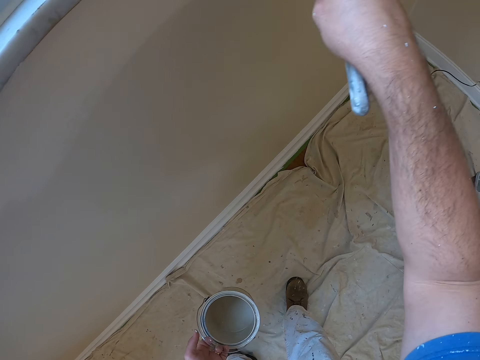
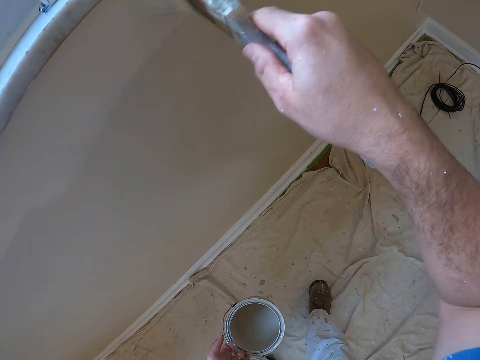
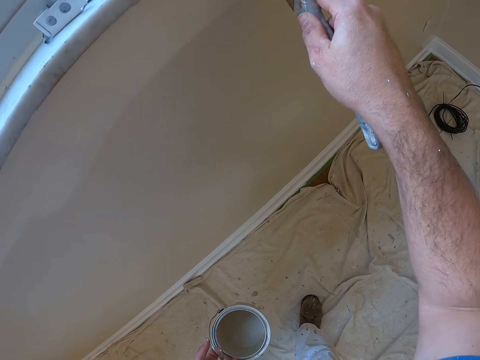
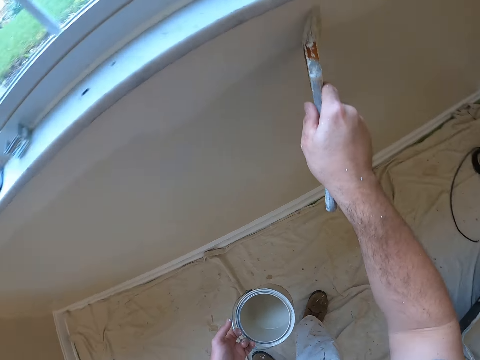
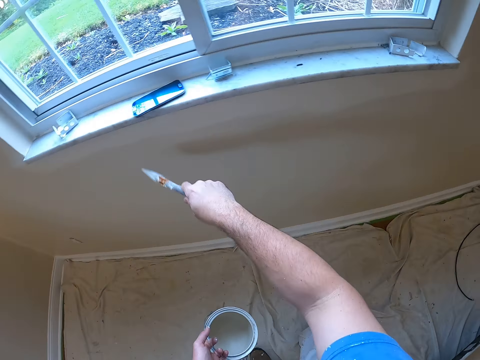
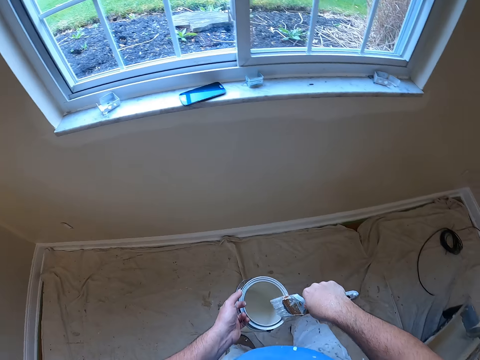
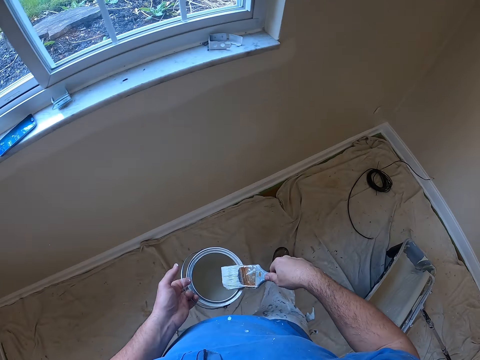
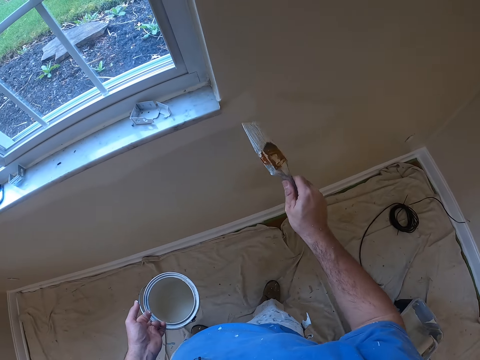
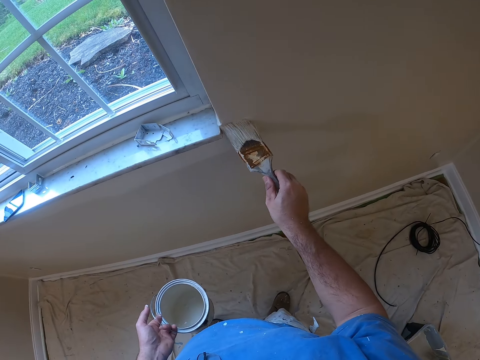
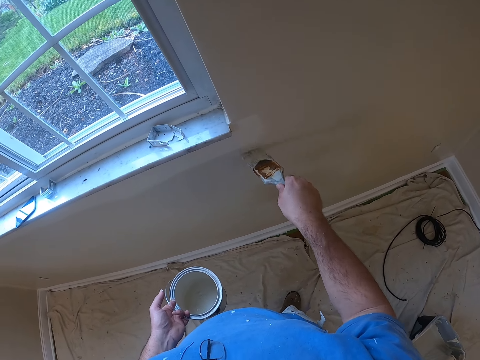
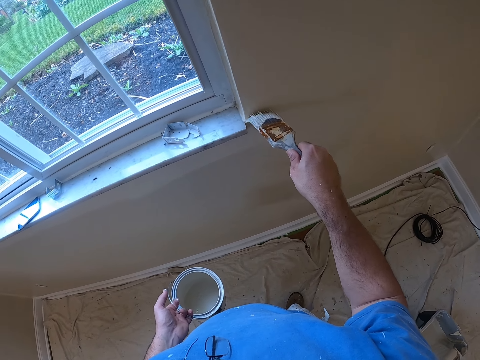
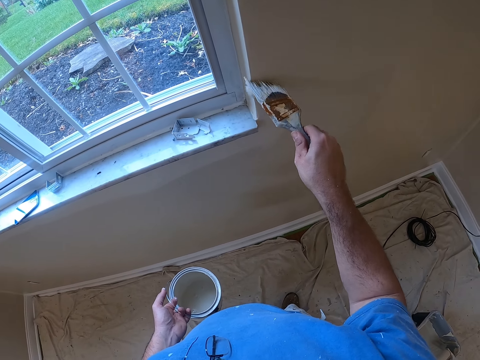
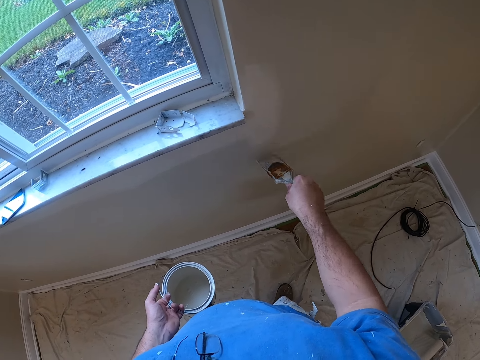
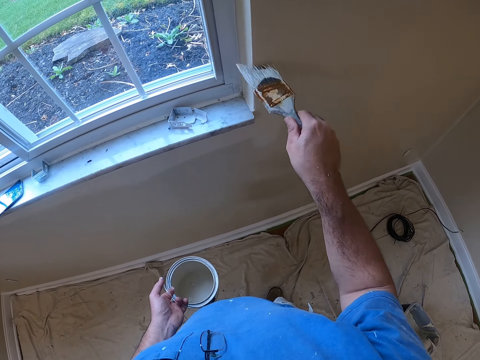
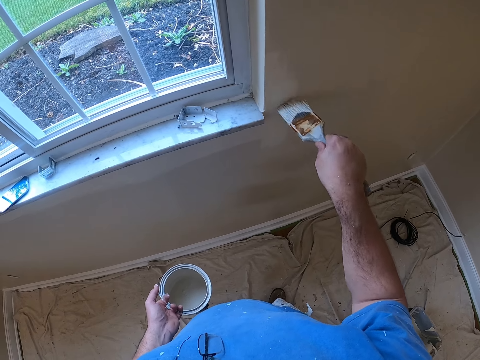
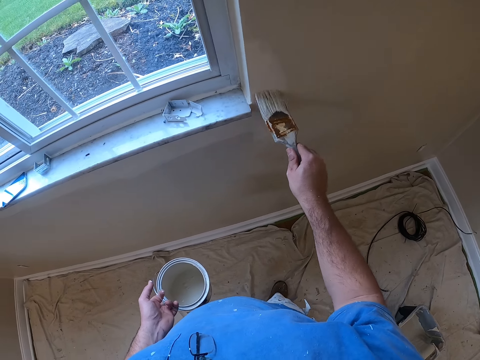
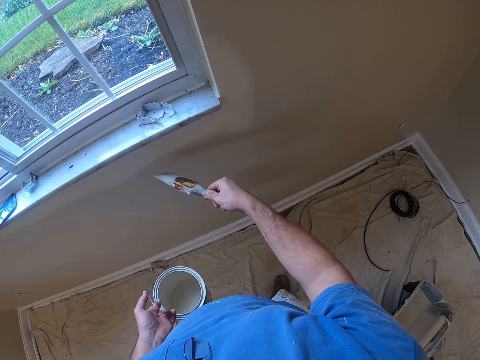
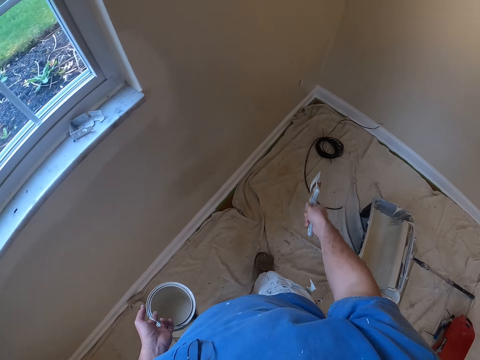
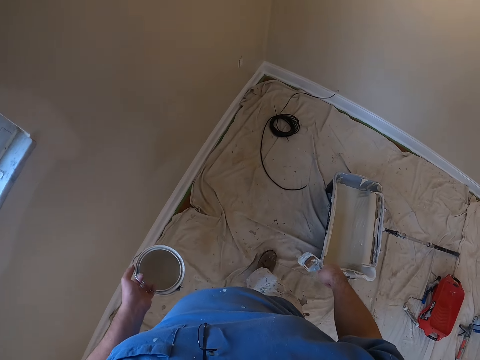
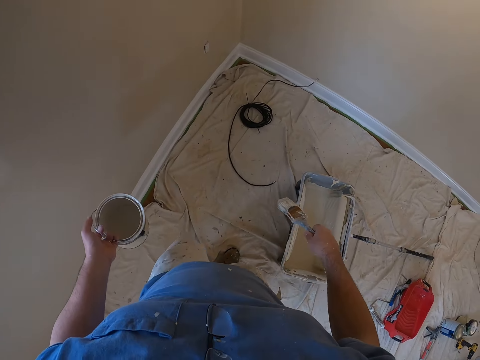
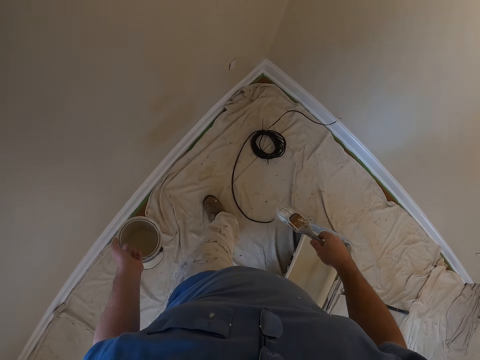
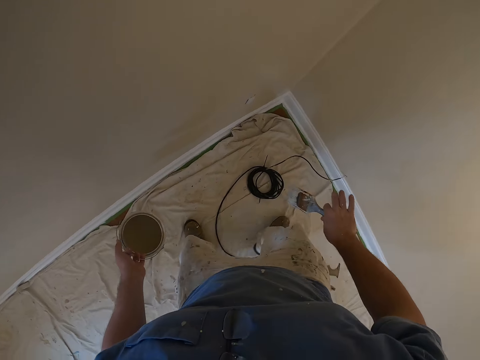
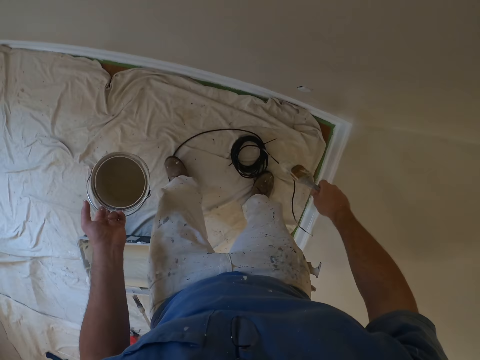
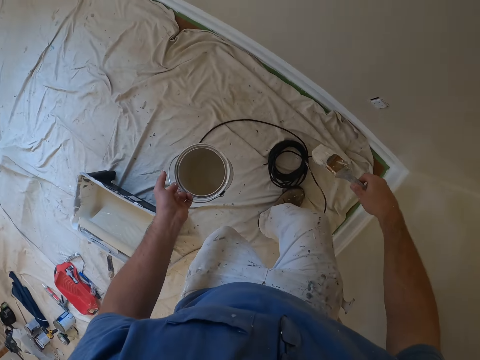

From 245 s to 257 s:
The camera wearer dips the paint brush in the paint container. They paint the wall with the paint brush. They walk along.

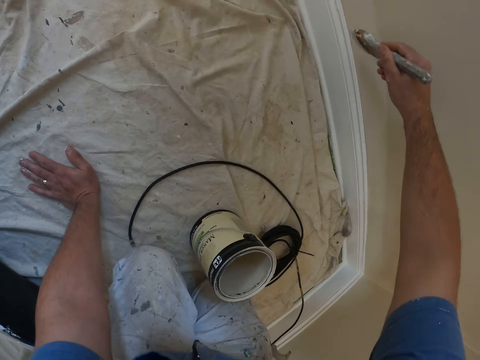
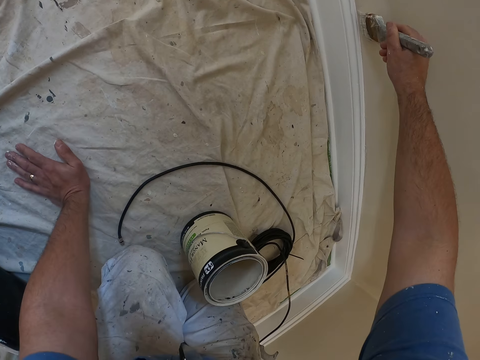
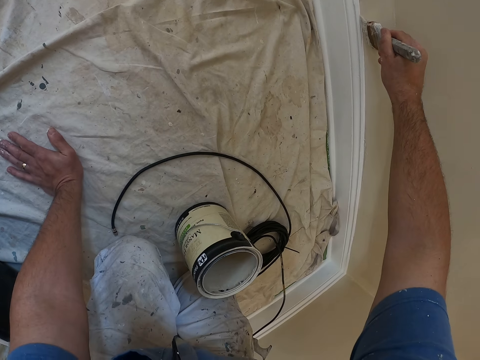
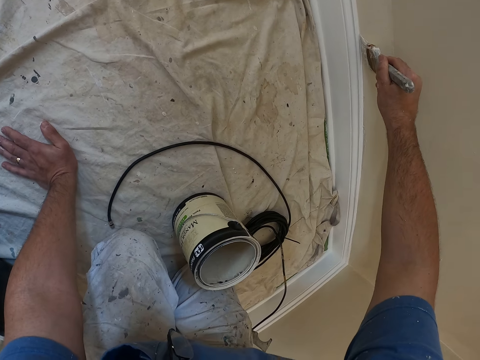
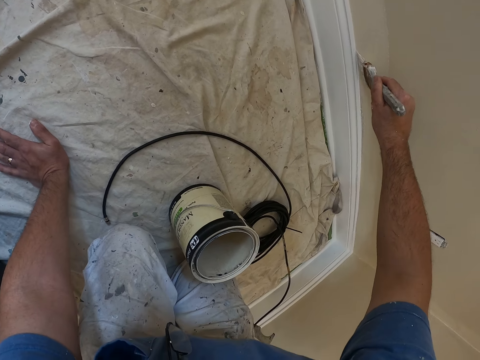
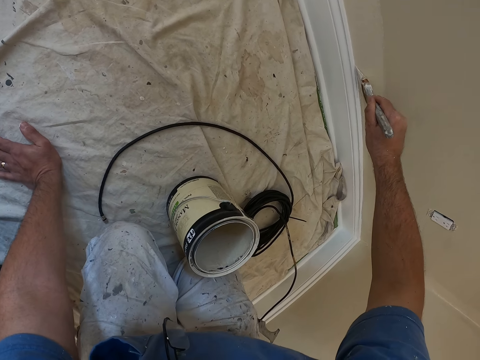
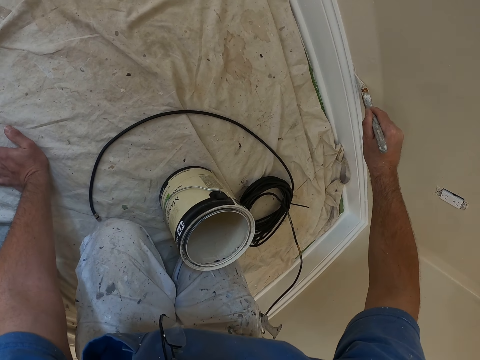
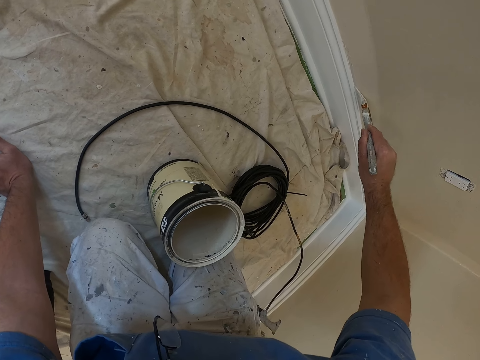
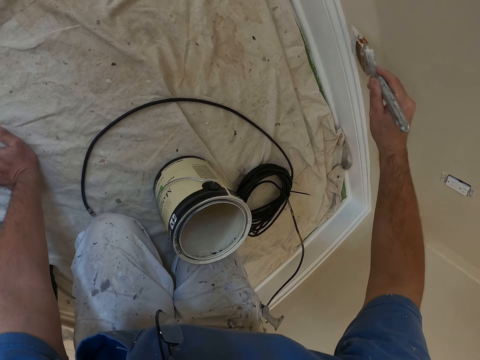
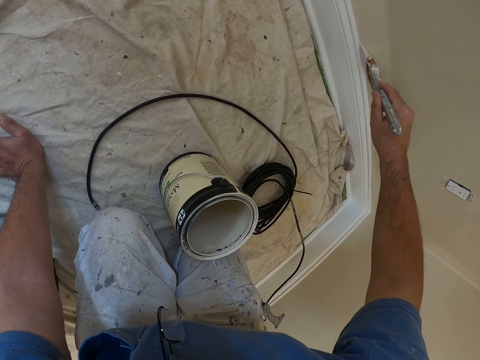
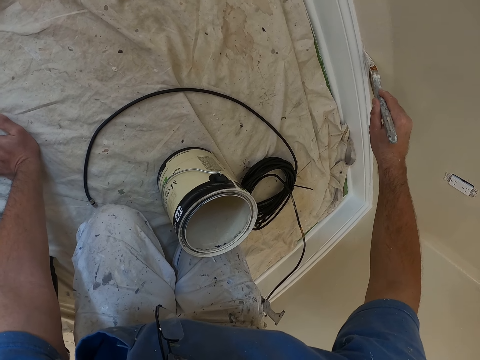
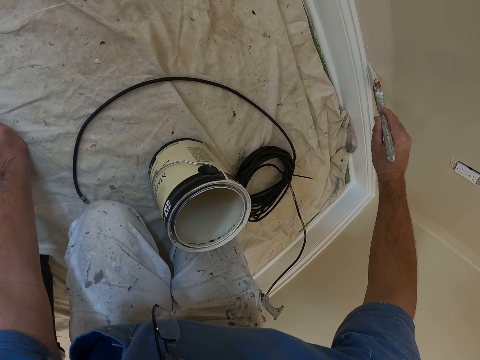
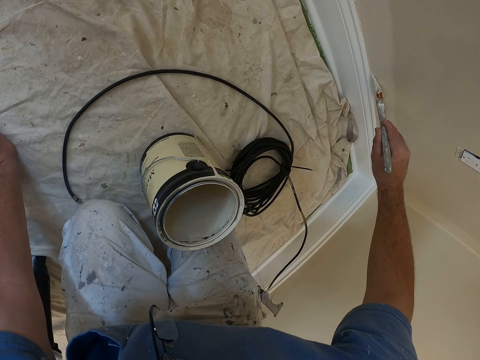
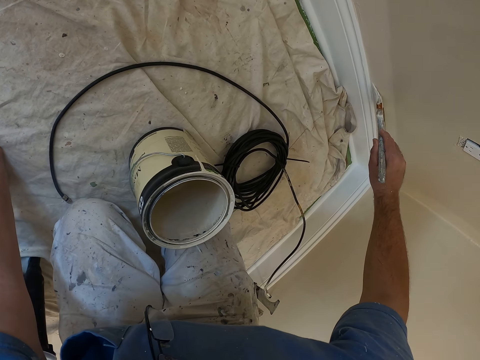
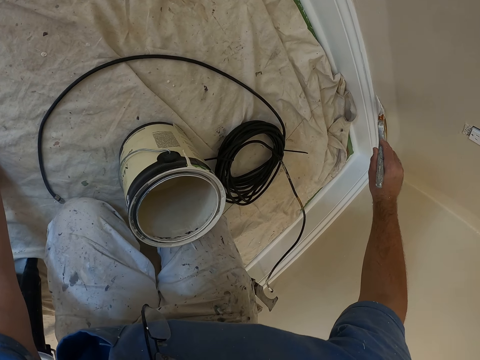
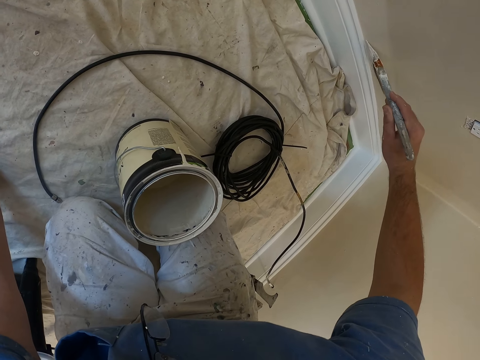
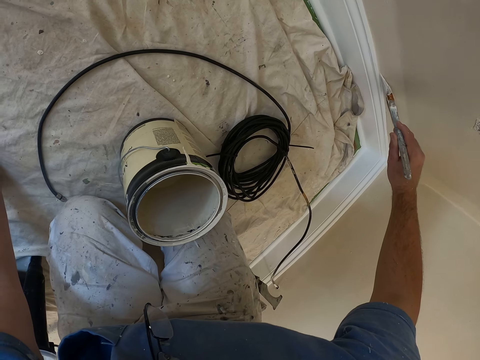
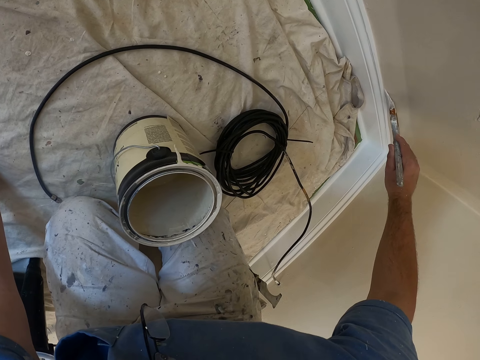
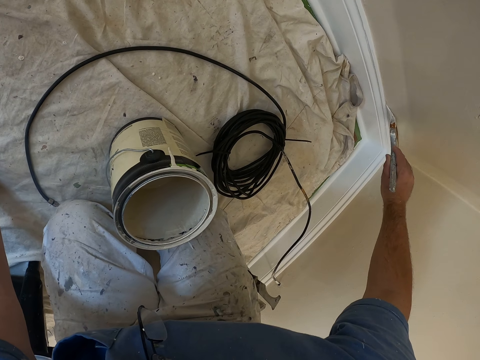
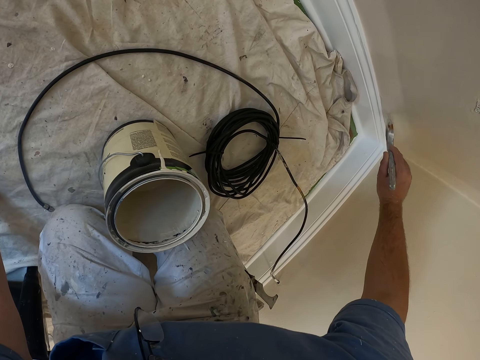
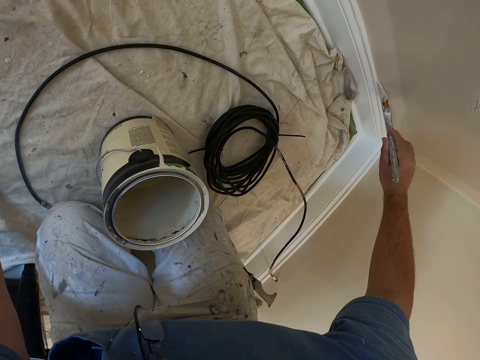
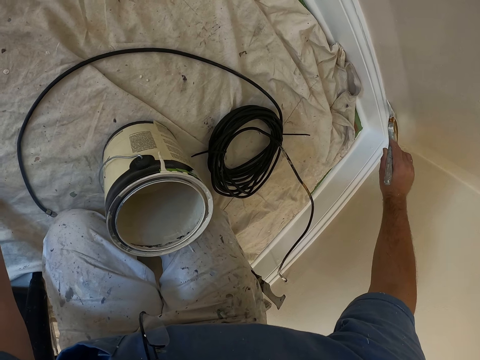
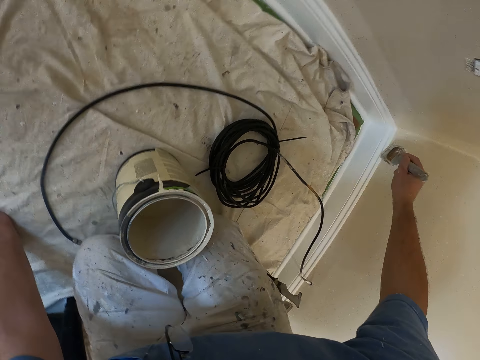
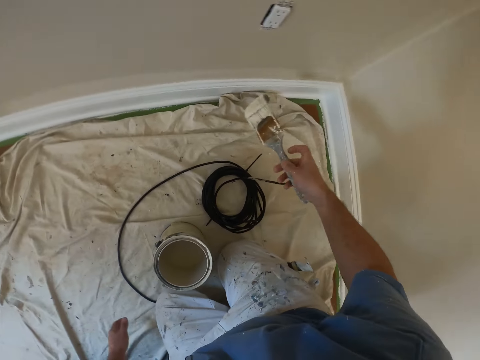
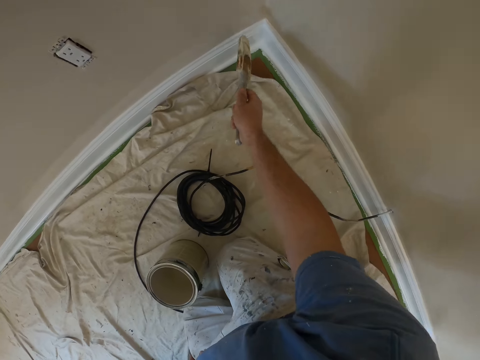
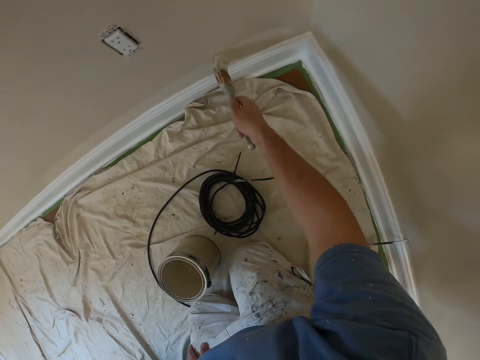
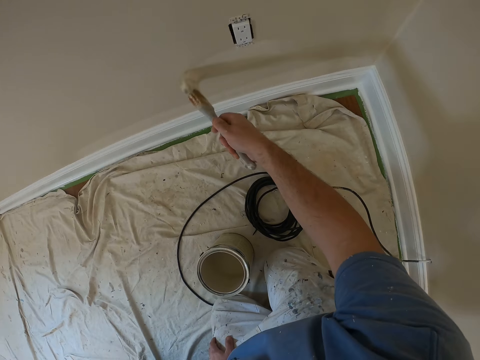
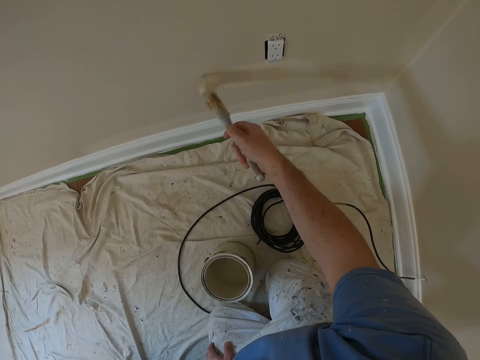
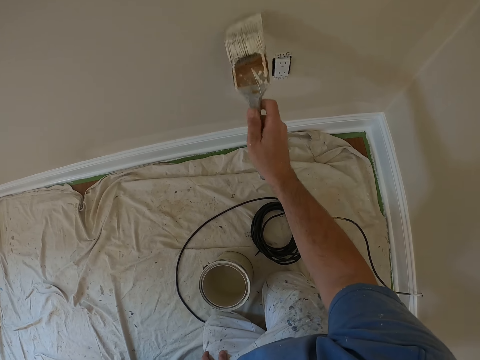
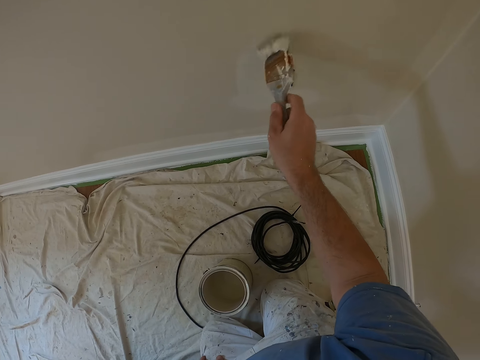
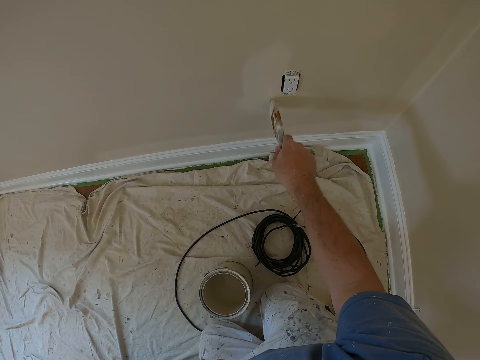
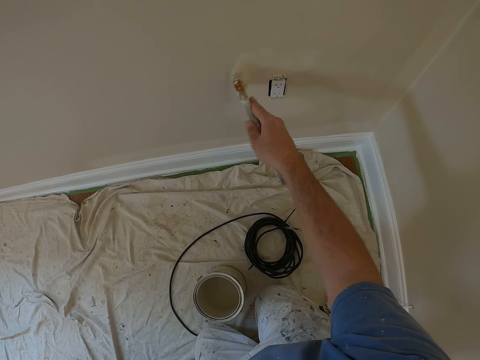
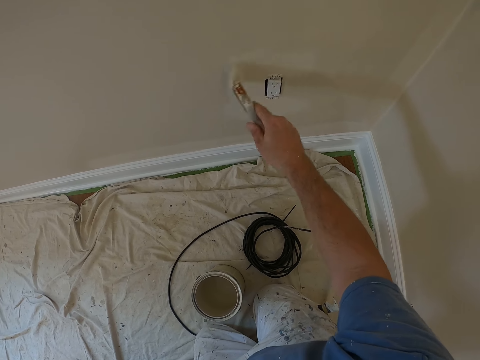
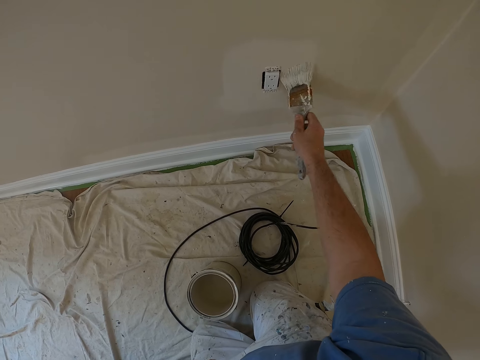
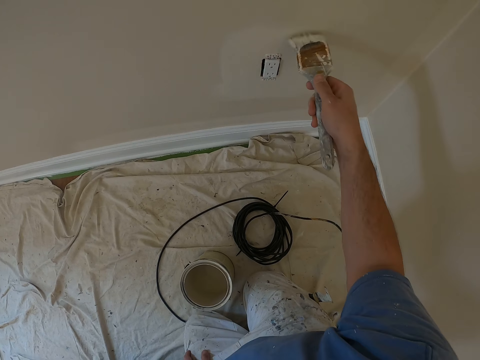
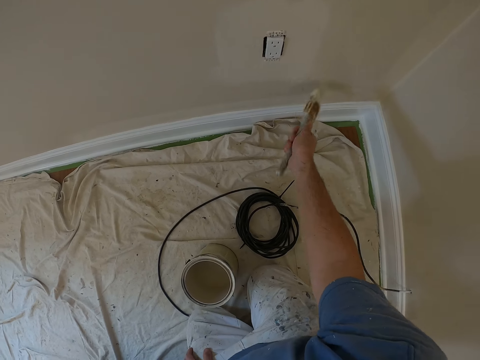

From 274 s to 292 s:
The camera wearer paints the wall with the paint brush.
